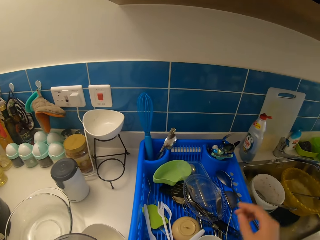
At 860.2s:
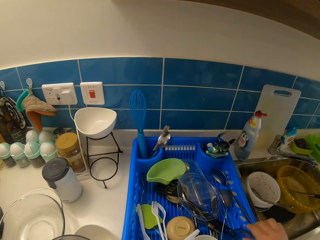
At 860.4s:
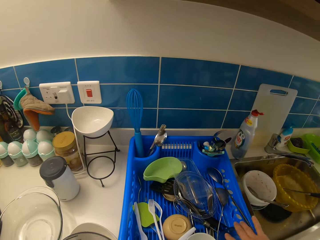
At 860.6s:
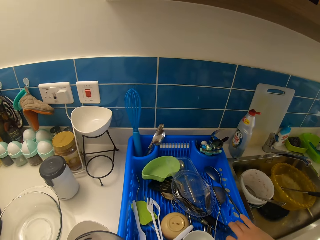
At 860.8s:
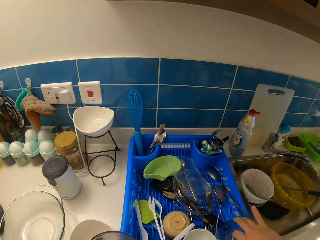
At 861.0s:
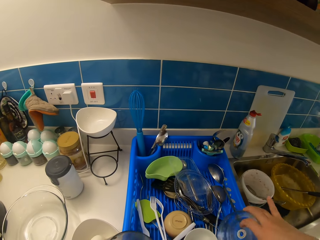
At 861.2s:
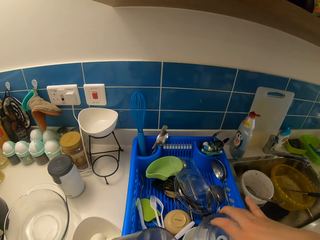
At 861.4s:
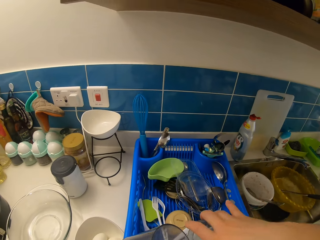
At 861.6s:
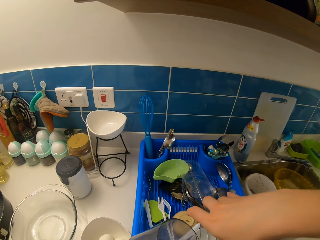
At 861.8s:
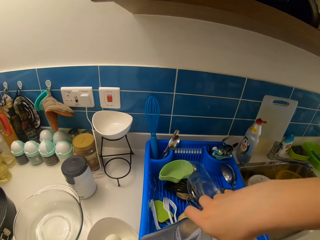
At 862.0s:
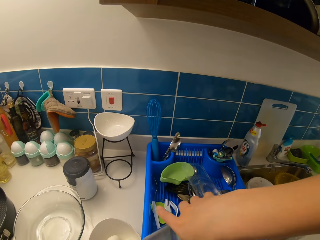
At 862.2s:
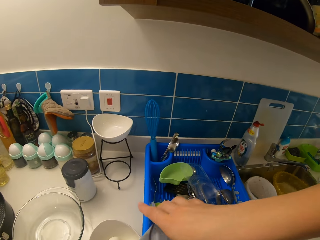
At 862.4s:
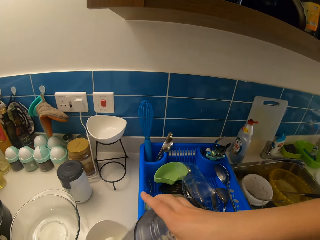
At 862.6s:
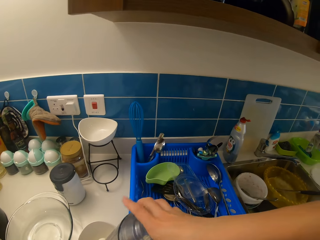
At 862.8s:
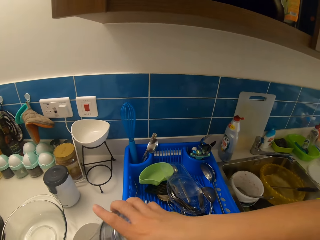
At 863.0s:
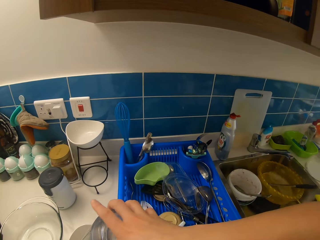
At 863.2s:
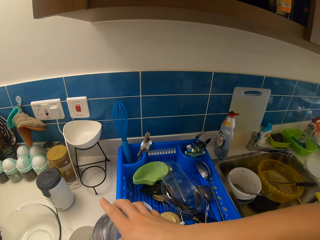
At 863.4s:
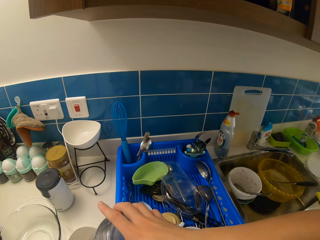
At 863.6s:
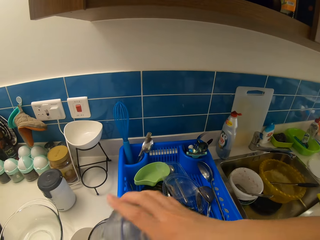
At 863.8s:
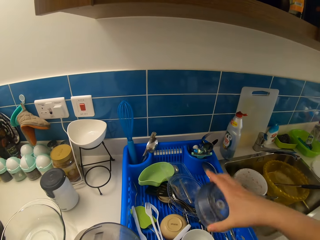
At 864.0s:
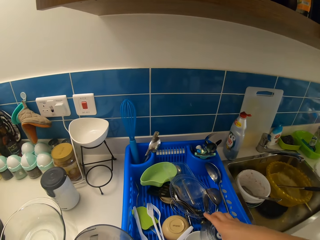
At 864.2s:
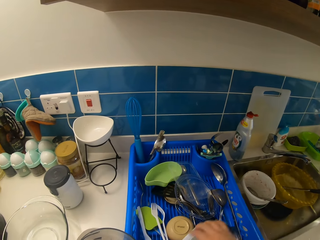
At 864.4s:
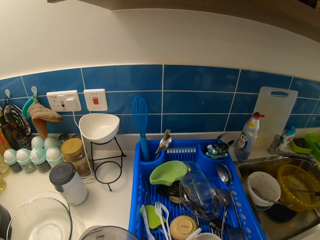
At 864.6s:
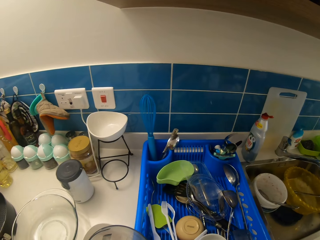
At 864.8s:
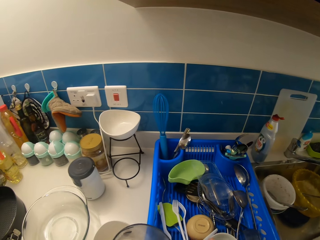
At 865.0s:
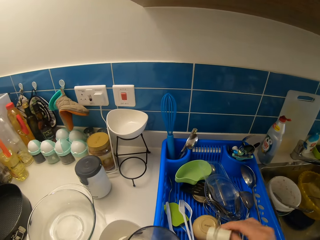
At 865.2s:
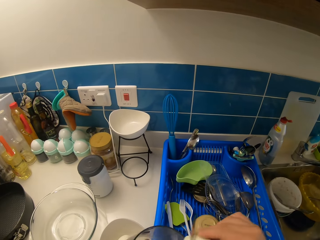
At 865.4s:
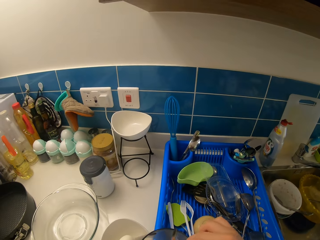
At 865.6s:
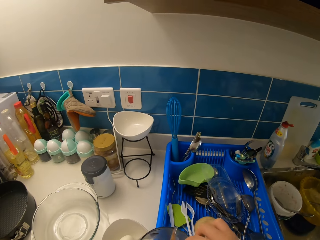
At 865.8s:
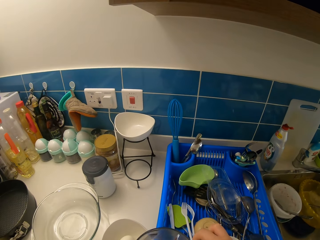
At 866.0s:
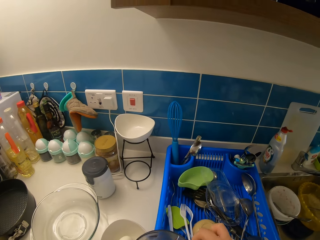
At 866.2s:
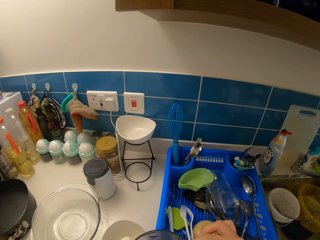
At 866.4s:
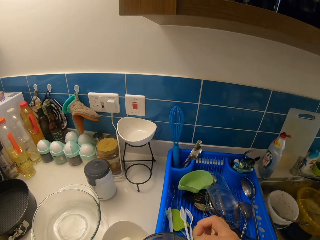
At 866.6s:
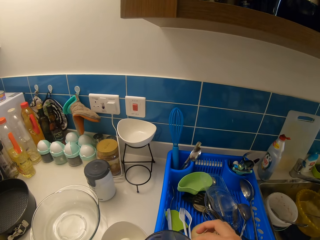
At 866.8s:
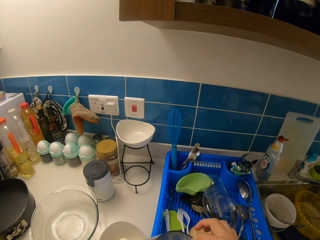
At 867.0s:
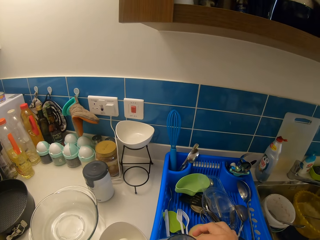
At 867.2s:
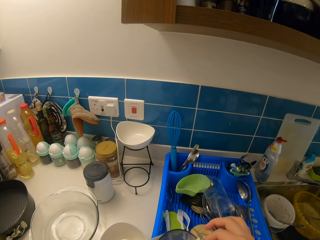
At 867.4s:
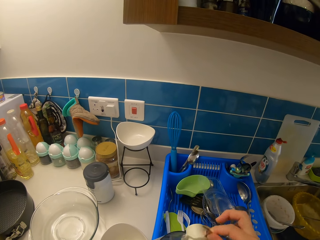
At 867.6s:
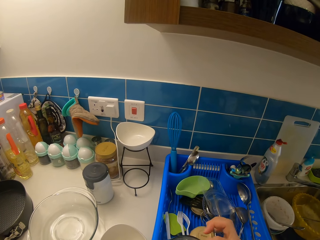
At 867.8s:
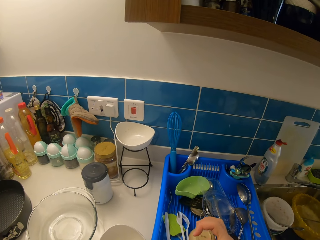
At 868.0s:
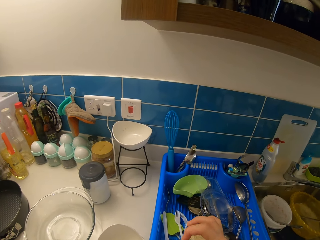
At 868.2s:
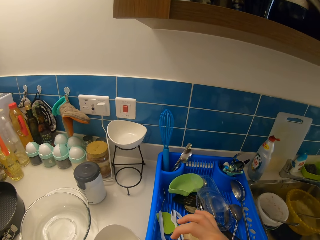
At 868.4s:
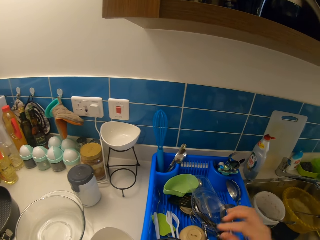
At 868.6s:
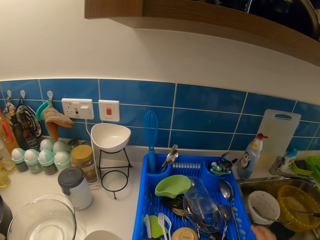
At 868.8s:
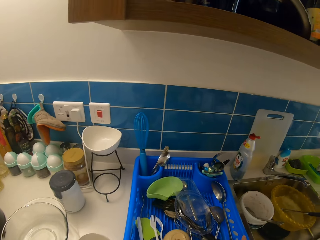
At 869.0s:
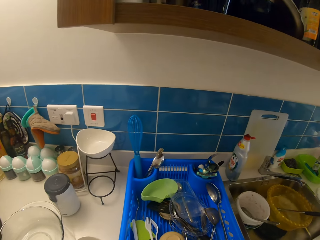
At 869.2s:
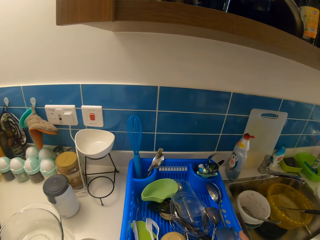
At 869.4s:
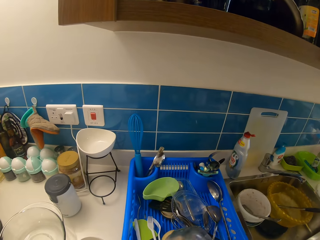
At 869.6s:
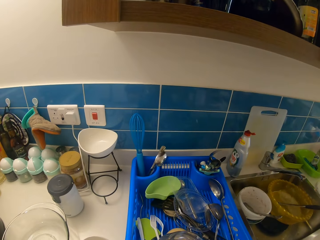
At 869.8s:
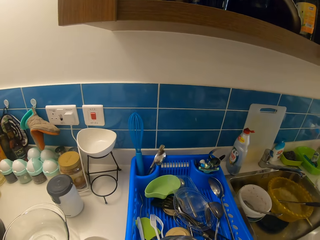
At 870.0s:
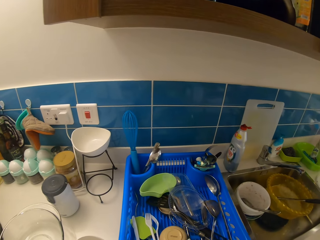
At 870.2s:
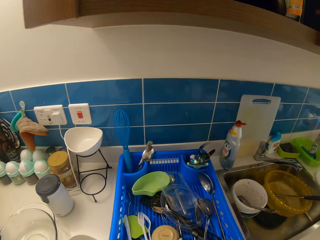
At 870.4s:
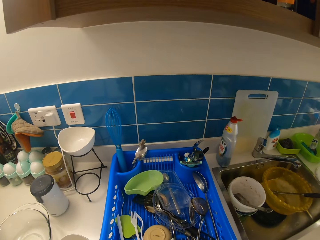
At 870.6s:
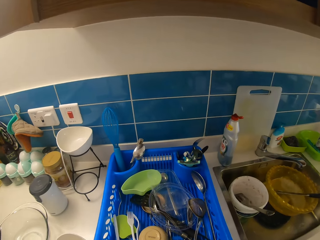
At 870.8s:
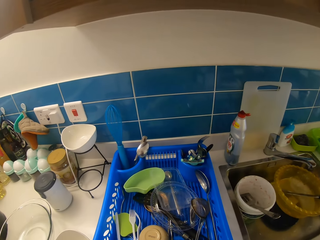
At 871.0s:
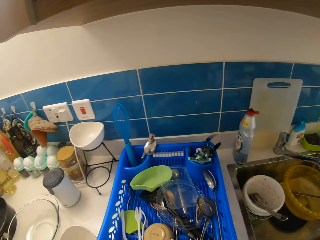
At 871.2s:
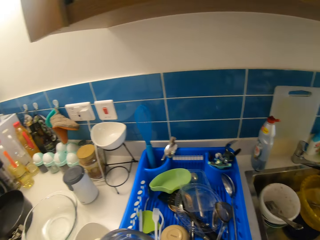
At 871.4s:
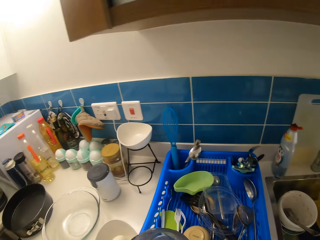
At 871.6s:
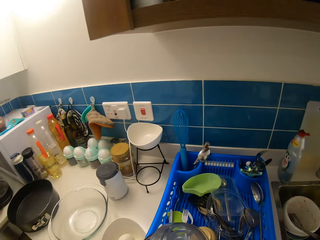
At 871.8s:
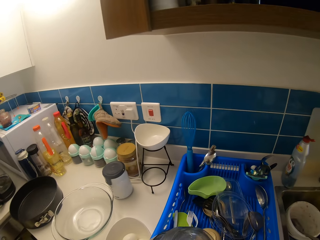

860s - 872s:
The camera wearer picks up utensils.

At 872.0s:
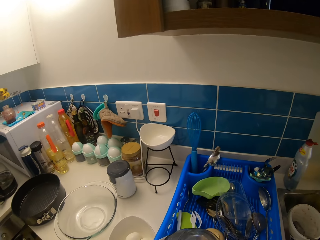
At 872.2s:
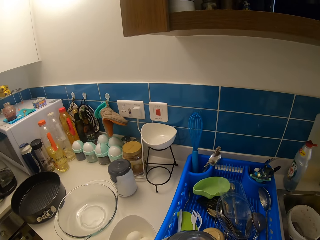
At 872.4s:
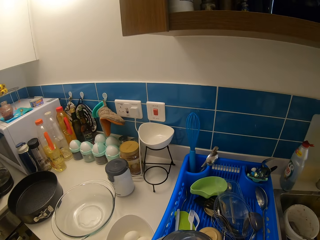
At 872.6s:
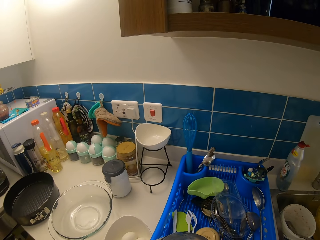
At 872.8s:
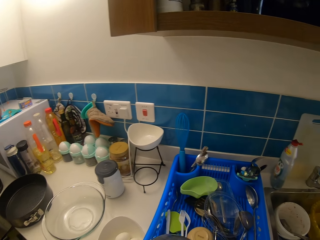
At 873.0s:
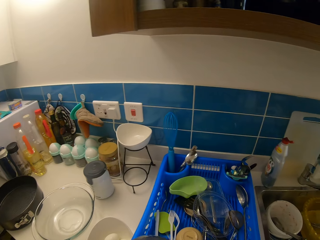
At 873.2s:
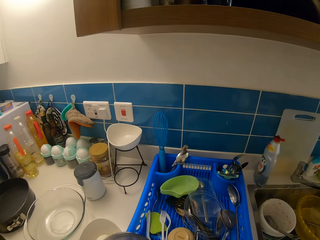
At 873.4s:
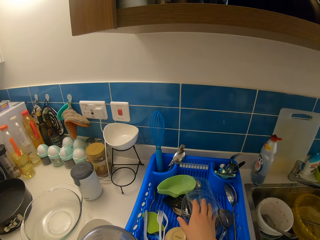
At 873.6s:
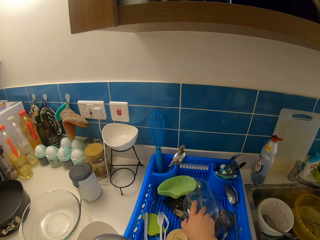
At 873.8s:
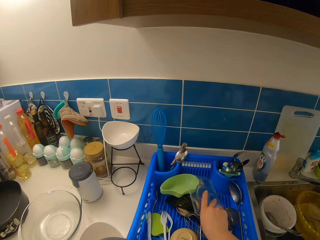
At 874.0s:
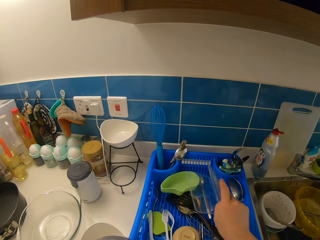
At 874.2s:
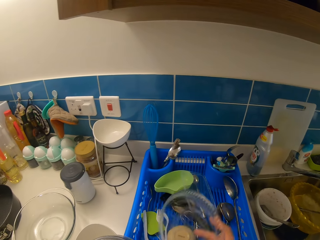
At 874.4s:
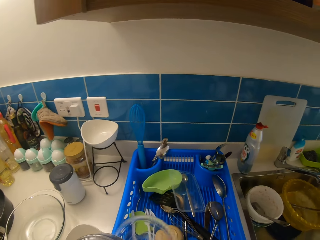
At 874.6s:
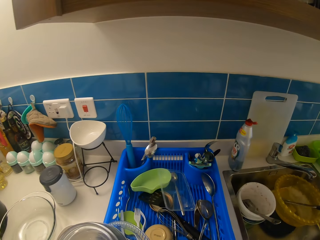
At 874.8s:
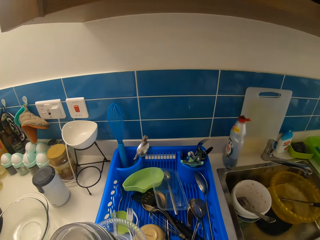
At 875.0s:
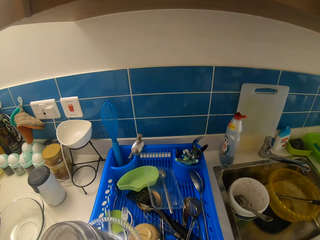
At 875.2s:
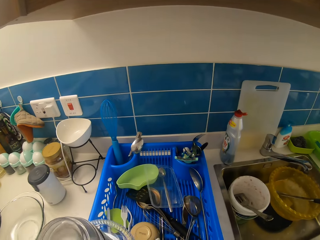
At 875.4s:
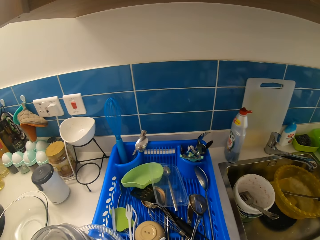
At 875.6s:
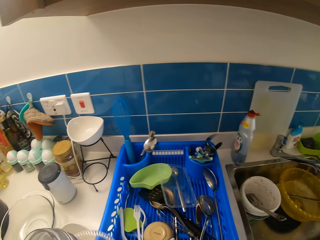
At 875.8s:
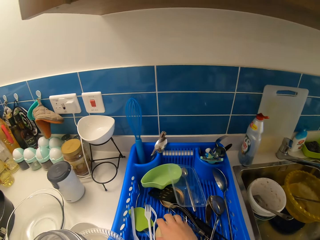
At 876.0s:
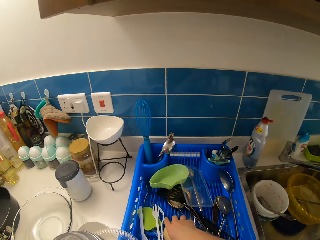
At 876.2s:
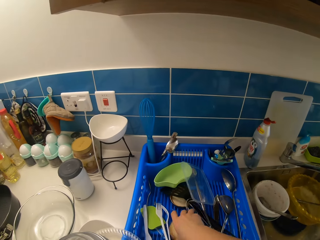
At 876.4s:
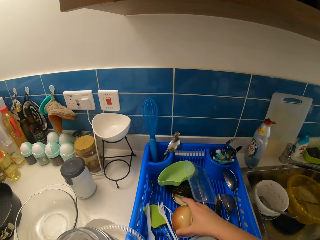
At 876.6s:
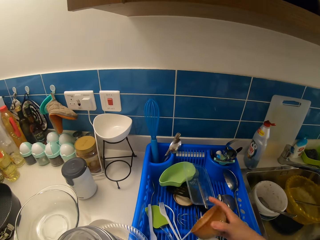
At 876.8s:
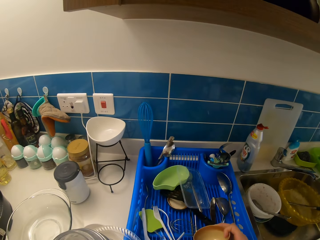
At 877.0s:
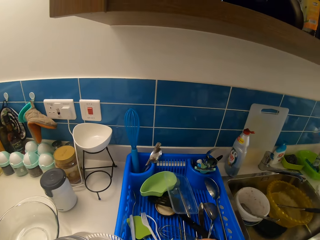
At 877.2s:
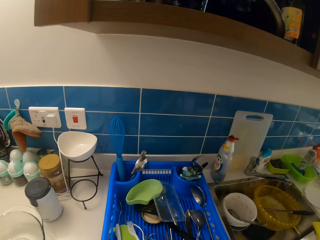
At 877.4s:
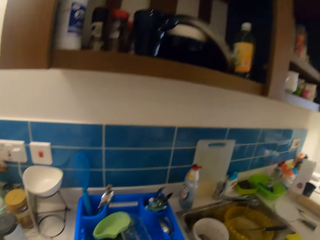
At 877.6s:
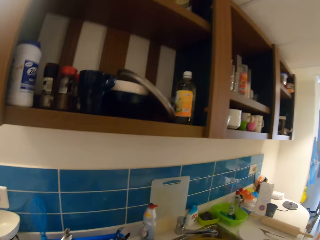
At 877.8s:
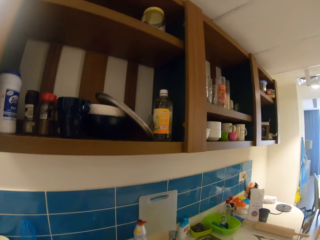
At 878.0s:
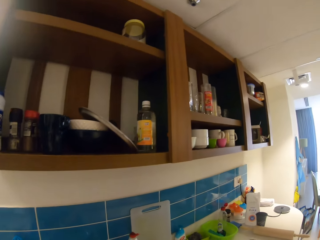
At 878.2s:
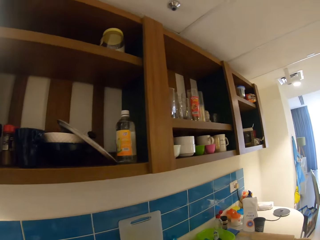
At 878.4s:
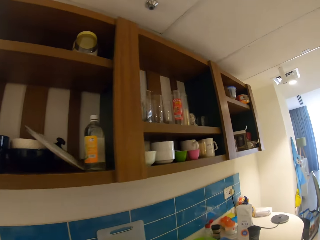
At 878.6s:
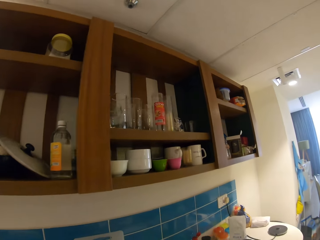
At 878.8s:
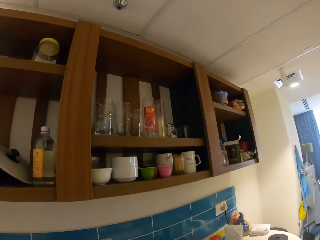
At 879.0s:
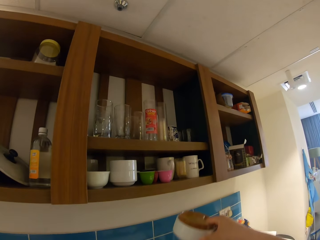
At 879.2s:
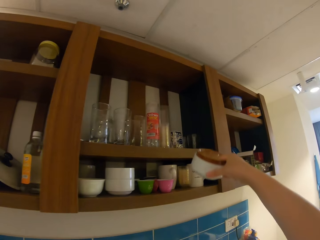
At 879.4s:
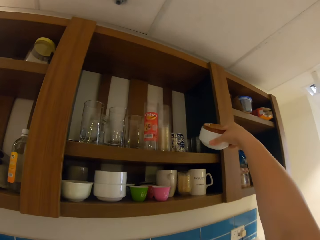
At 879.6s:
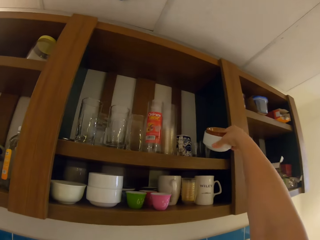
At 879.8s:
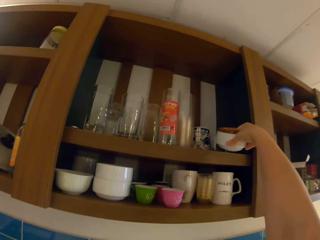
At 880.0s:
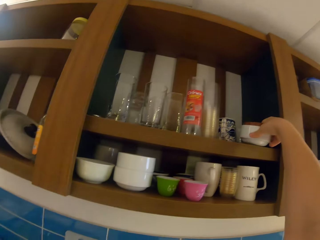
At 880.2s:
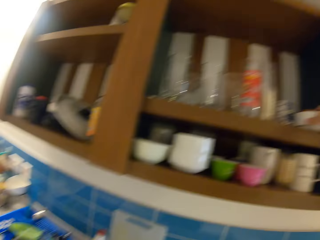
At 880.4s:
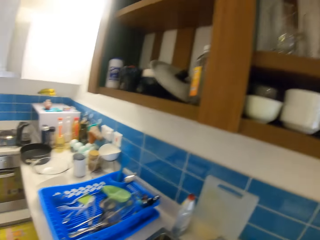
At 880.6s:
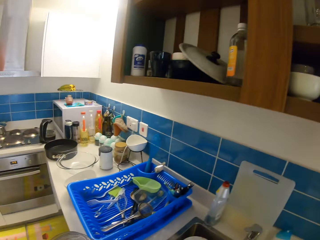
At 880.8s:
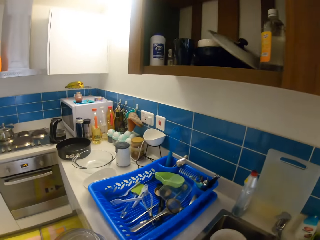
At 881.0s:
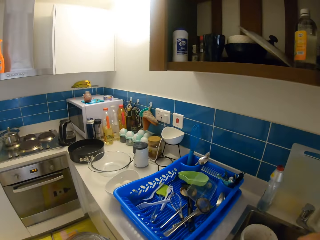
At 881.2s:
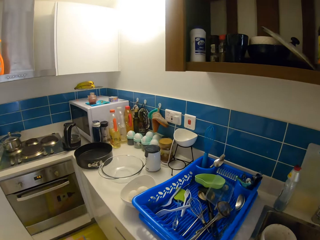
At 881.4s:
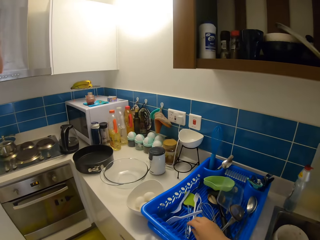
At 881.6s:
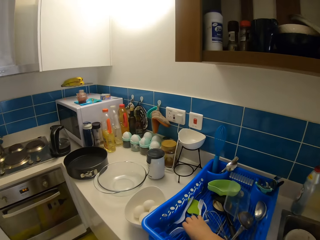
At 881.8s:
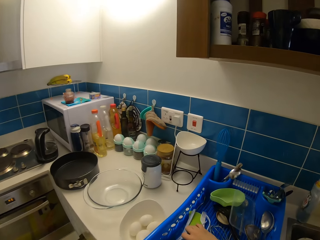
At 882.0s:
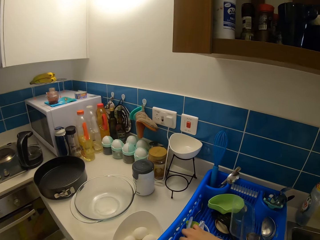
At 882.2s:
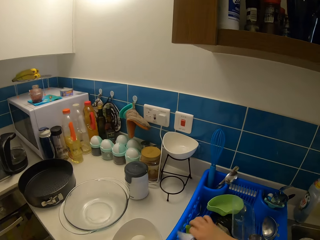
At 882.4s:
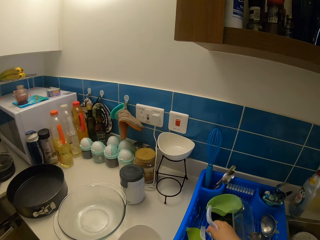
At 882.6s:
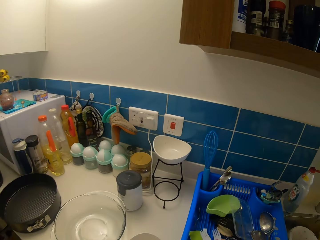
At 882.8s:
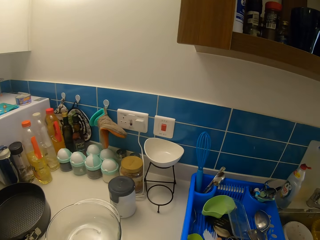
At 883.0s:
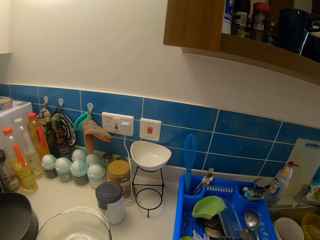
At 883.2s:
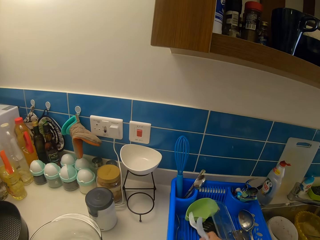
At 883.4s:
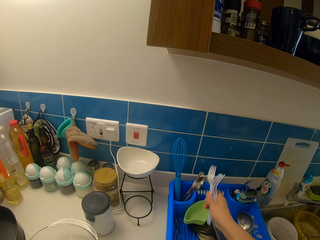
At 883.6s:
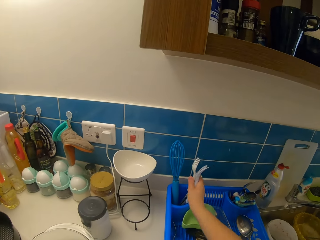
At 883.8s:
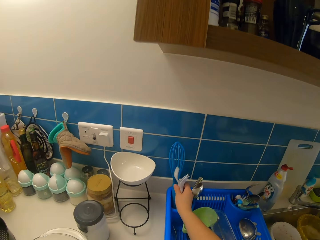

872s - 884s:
The camera wearer carries another cover. He looks around. He keeps a plate bowl or mug in the cupboard. He carries some plastic forks with his right hand. He picks up the forks.
